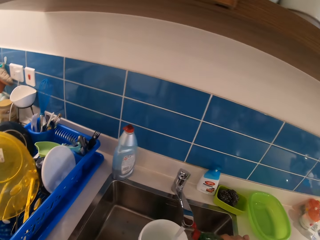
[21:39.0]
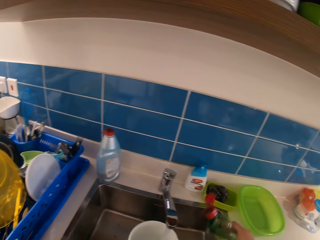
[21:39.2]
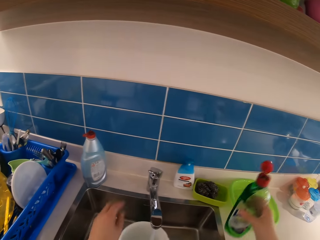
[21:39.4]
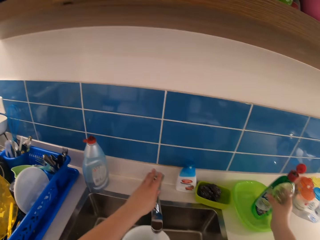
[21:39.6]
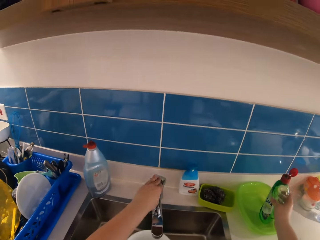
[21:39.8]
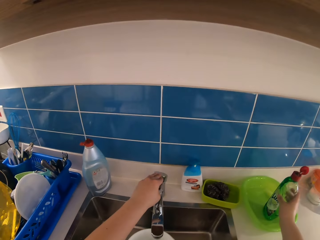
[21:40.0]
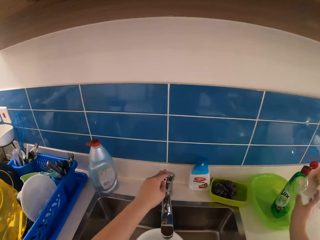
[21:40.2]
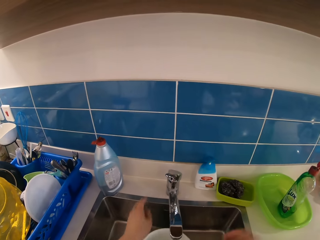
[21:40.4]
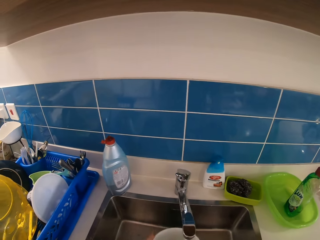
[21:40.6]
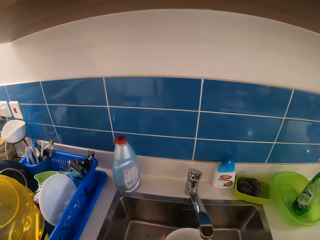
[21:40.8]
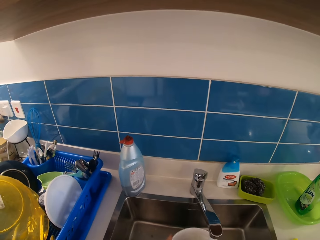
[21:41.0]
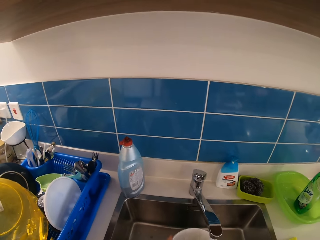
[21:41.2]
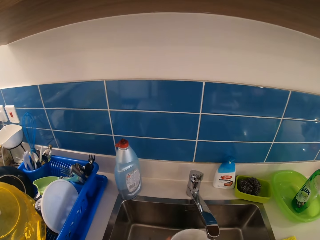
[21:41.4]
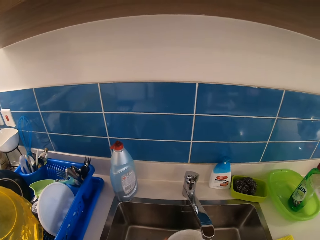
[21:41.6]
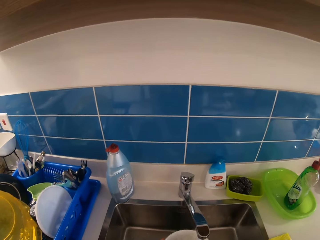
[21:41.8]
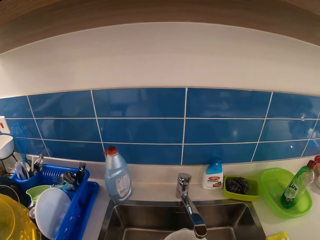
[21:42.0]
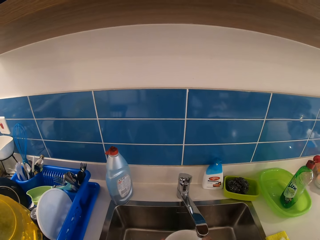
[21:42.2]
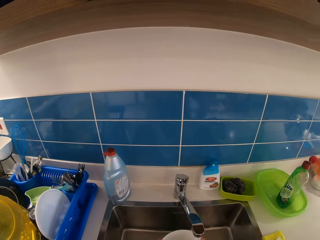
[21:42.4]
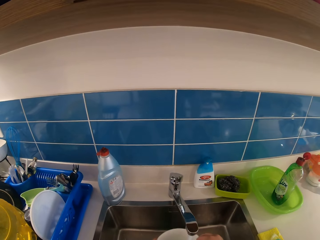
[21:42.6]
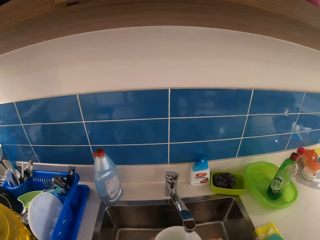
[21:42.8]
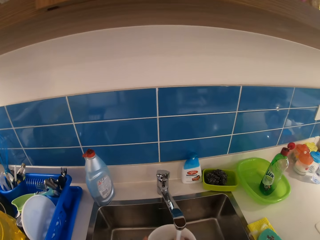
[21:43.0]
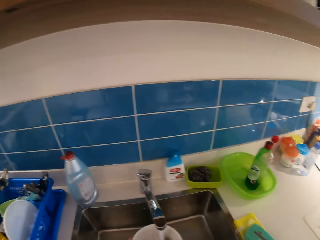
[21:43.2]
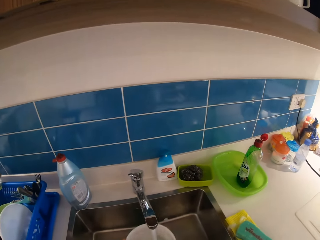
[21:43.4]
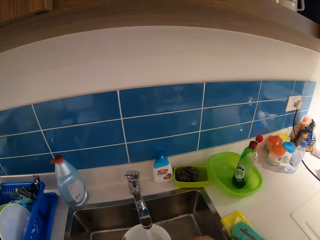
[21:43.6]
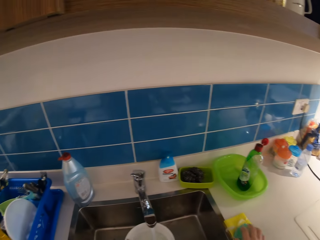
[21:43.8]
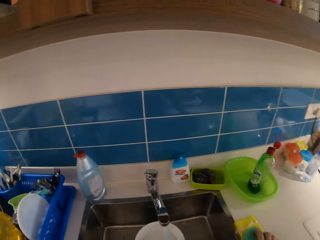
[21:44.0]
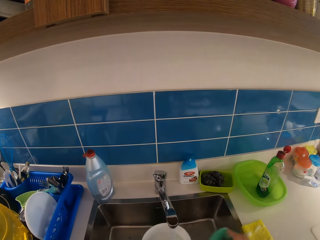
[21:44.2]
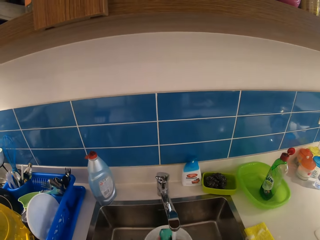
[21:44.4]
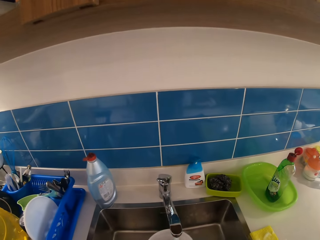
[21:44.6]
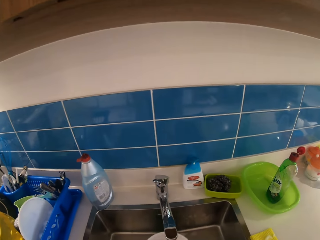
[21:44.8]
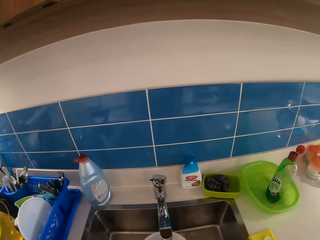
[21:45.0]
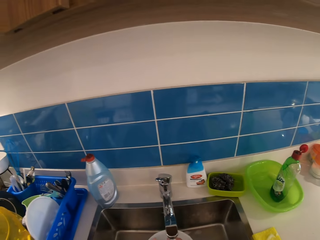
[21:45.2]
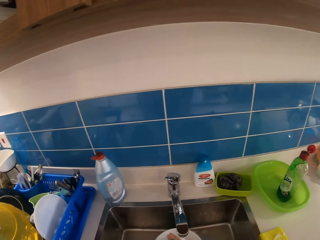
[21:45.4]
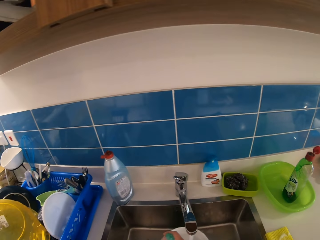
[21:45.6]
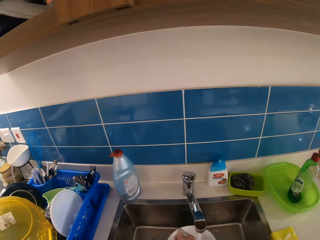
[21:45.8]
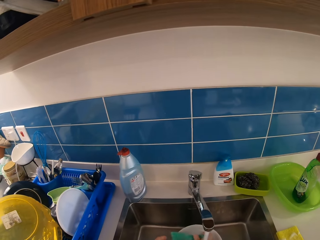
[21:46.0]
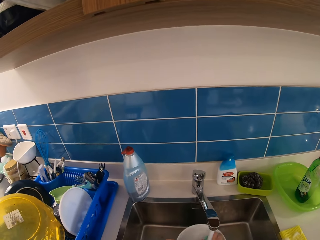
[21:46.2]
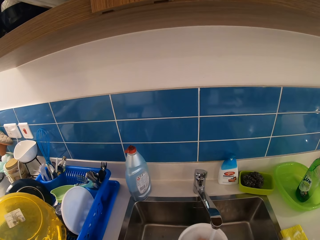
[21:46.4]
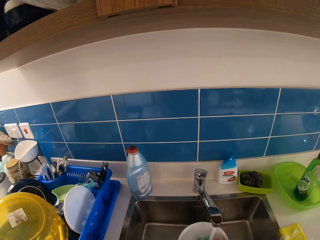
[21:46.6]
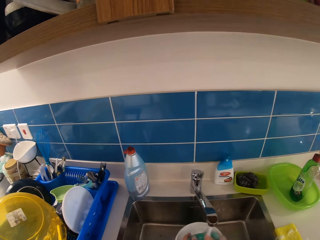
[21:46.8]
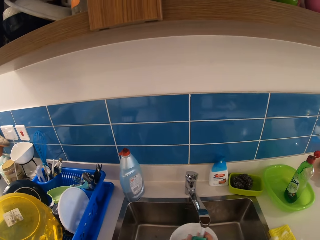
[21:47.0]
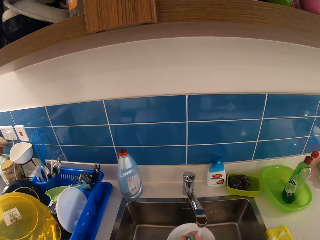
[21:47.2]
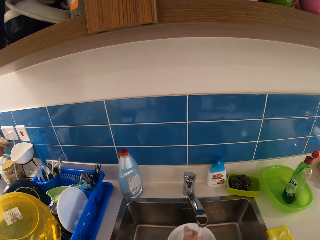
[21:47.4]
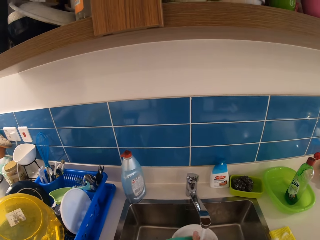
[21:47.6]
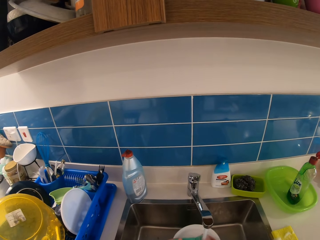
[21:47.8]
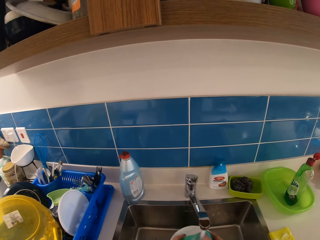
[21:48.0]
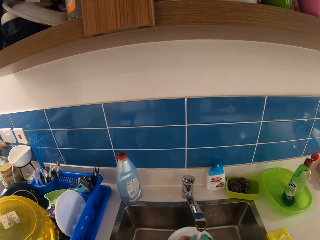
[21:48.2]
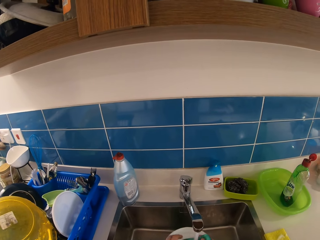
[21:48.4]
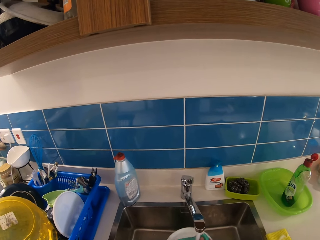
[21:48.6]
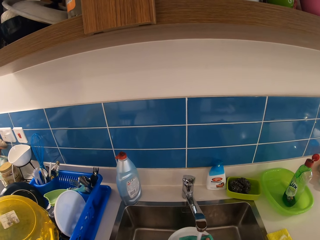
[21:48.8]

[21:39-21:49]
The camera wearer drops the dishwashing liquid on the top of the sink with her right hand. She turns off the tap. She washes the tin.

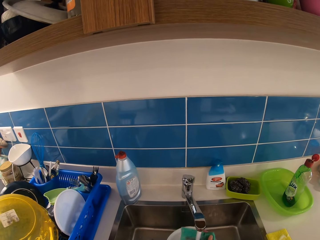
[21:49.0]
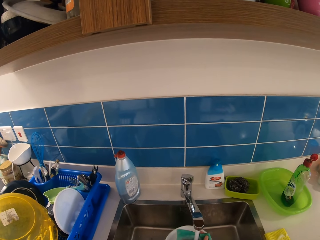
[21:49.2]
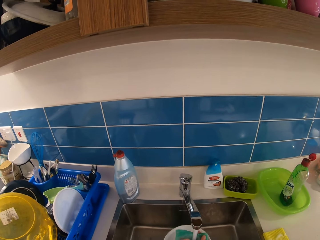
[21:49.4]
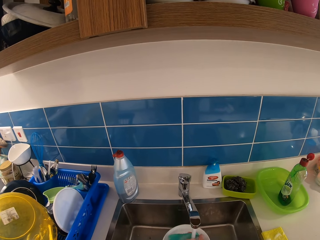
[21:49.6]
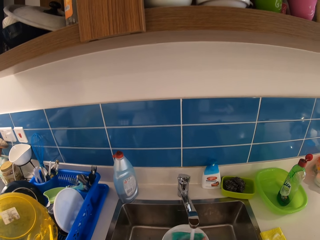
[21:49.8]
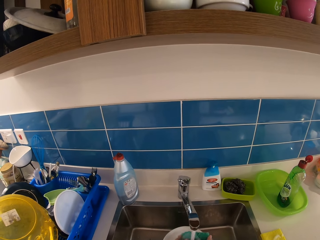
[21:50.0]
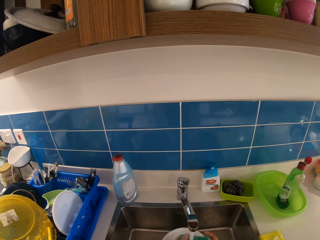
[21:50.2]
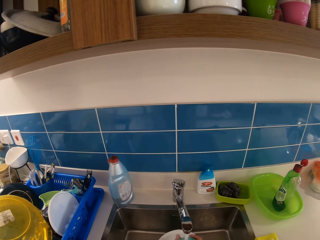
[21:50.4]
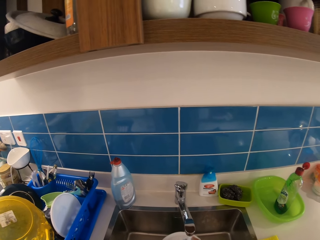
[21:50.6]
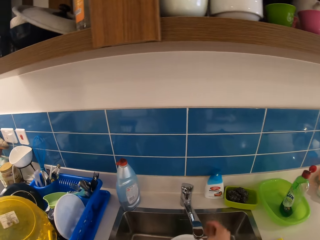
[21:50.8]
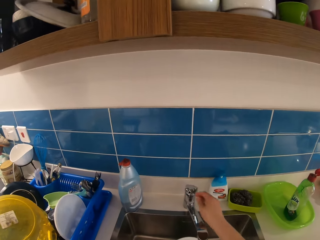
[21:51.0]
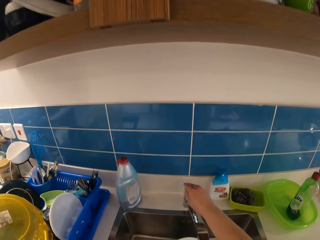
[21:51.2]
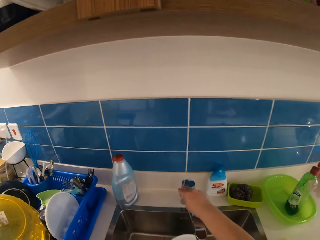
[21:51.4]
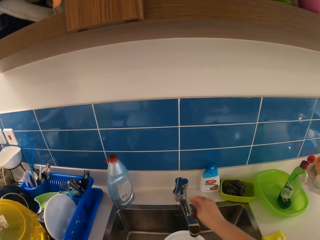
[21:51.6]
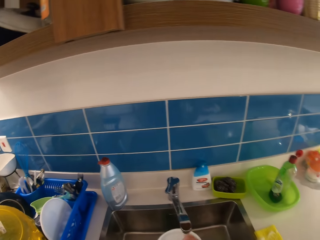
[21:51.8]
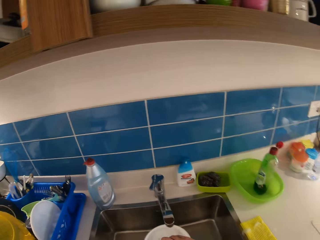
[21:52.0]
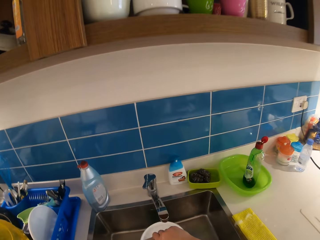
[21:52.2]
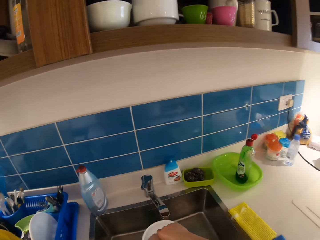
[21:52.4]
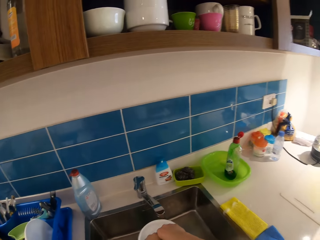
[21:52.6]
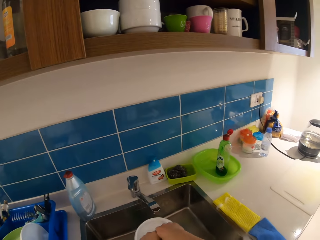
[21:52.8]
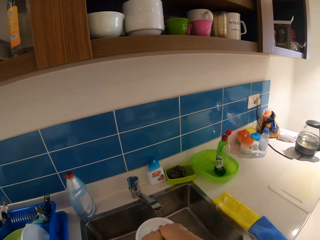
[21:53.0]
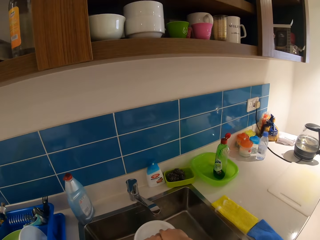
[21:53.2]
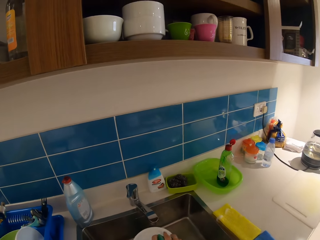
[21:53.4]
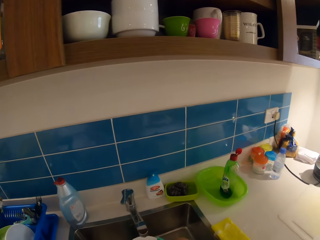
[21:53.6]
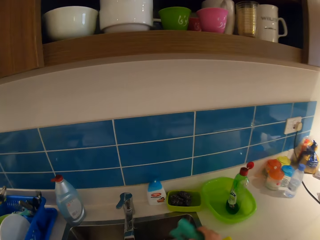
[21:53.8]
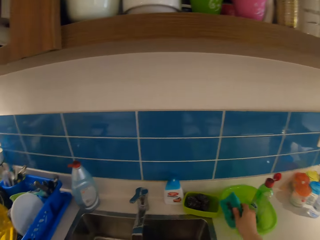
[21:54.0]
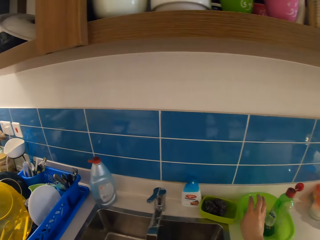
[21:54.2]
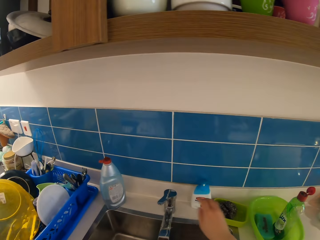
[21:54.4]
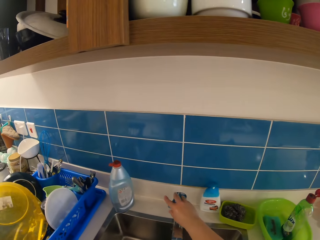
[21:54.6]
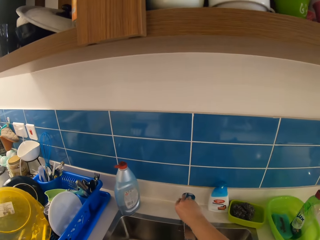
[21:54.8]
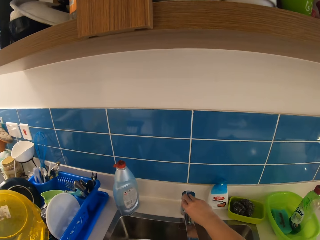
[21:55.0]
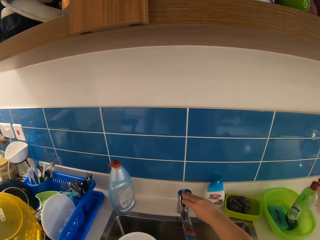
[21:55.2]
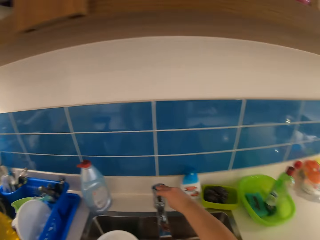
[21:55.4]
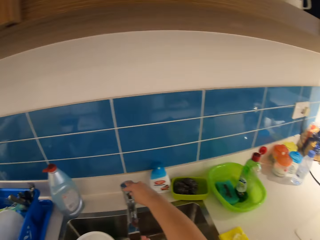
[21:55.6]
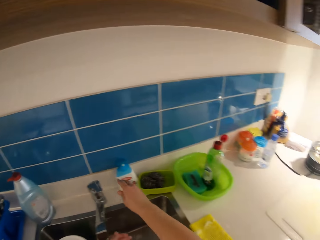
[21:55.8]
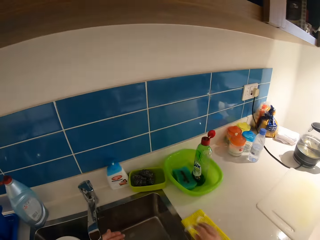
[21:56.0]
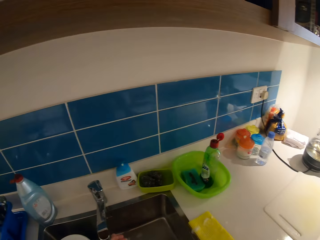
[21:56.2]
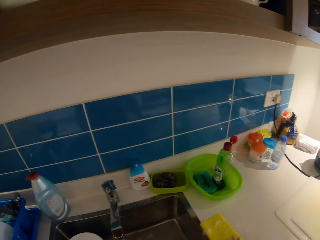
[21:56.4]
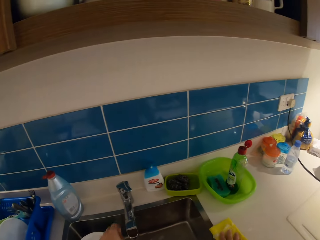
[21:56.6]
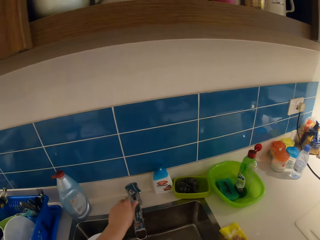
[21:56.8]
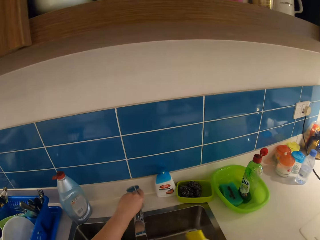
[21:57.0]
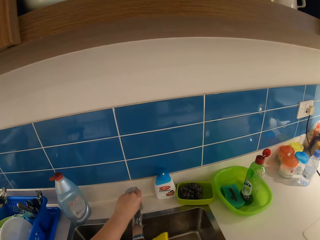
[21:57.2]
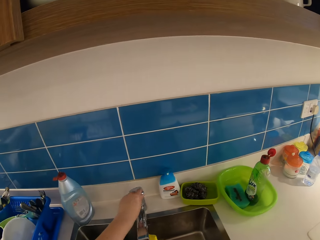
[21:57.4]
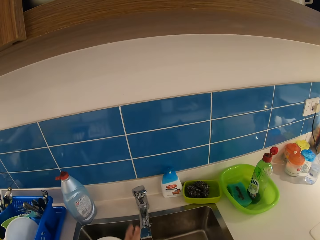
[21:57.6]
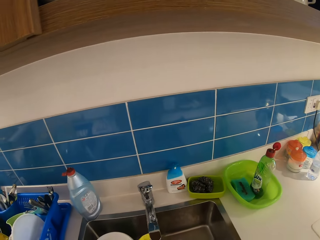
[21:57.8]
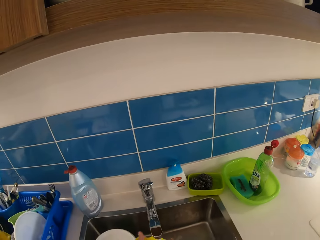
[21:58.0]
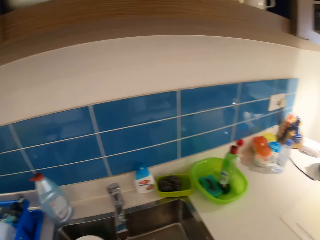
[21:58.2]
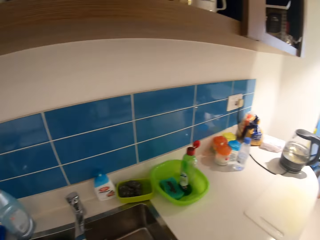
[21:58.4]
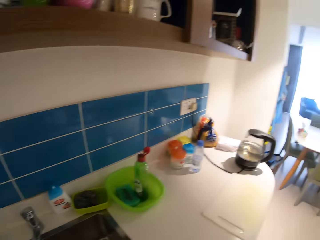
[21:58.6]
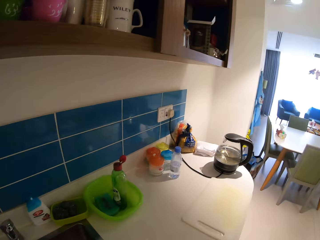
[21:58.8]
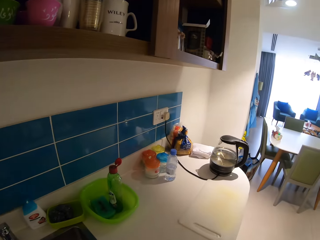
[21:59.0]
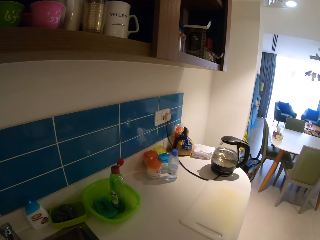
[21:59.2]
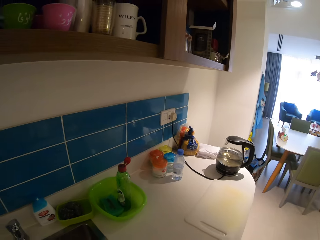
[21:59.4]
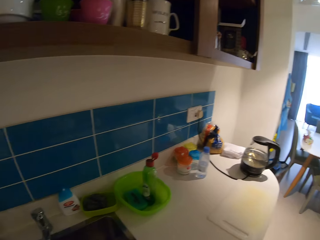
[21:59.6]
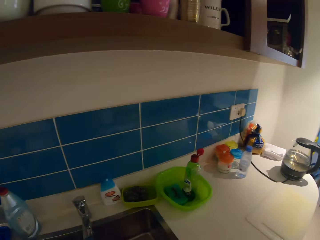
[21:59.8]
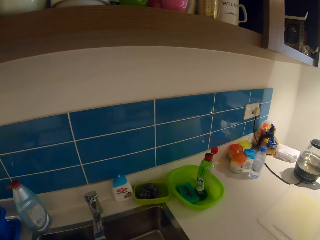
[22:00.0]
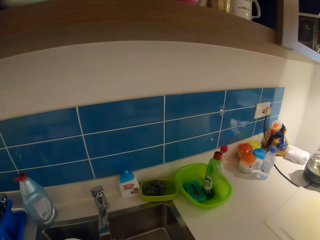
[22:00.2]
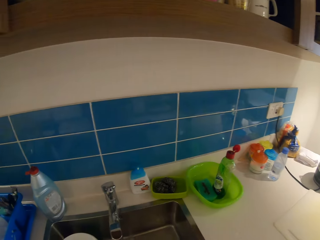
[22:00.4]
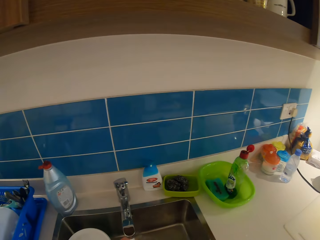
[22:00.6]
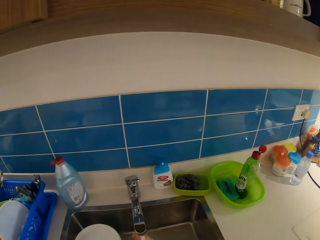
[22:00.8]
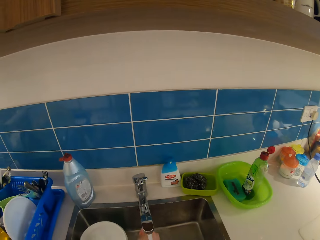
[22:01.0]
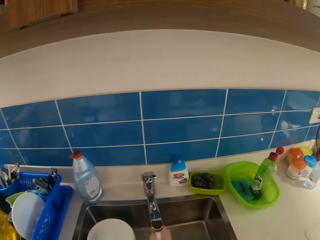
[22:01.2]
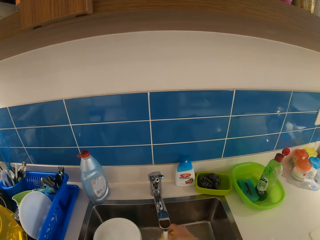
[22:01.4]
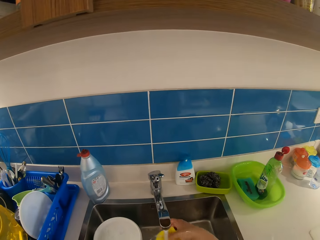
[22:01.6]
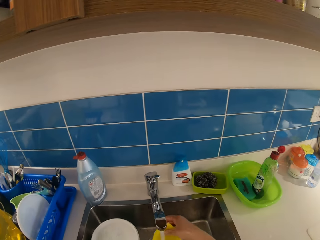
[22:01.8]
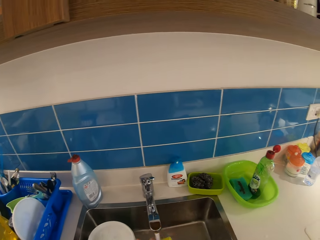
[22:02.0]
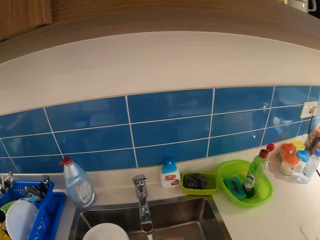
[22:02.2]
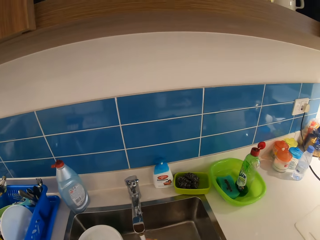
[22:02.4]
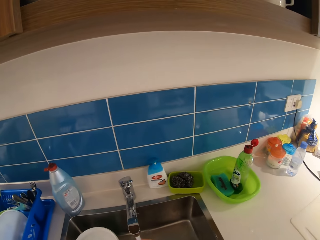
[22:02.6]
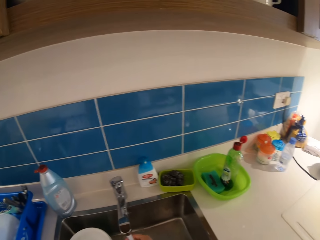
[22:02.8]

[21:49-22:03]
The camera wearer turns off the tap with her right hand. She drops the sponge or scouring pad into a bowl on the top of the sink with her right hand. She adjusts the tap with her right hand. She picks the scouring pad. She turns on the tap with her left hand. She washes her hands. She rinses the scouring pad.
